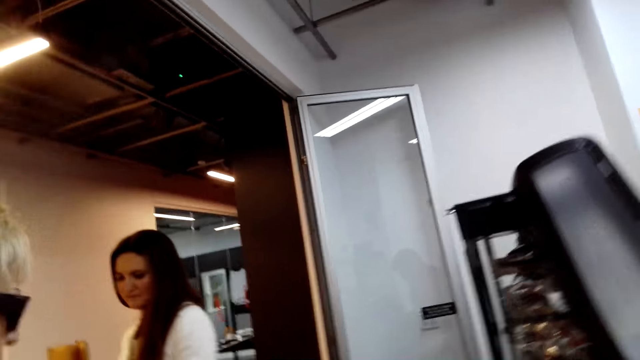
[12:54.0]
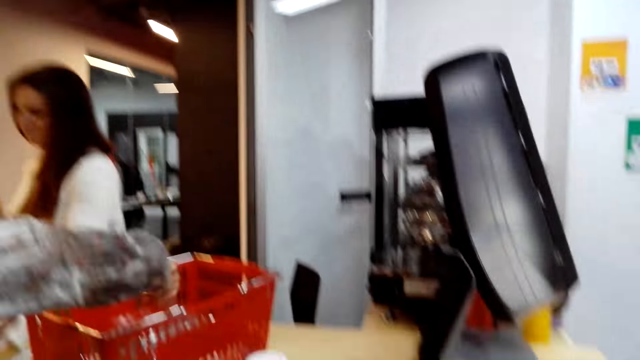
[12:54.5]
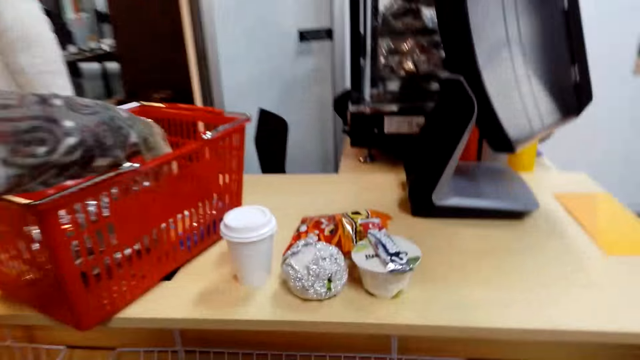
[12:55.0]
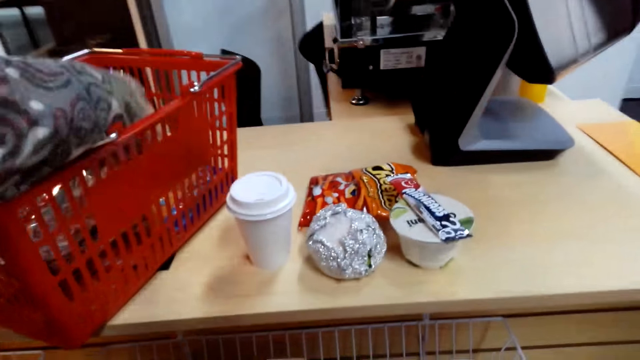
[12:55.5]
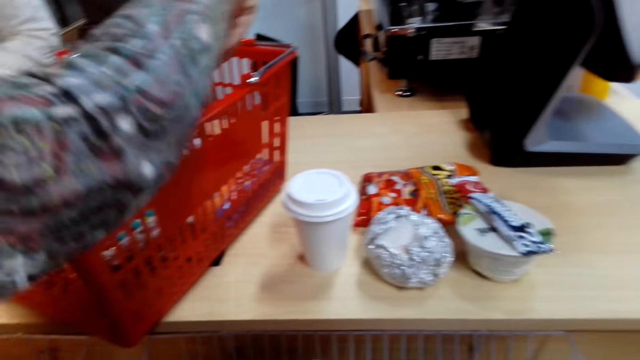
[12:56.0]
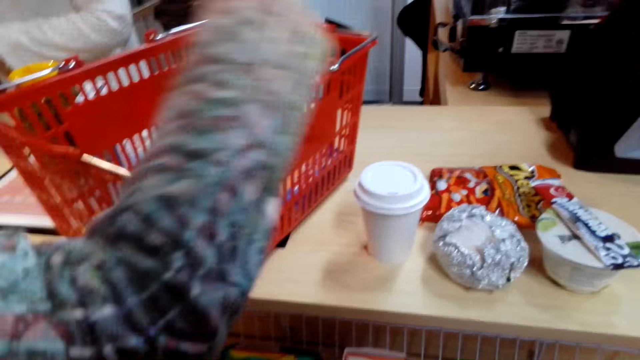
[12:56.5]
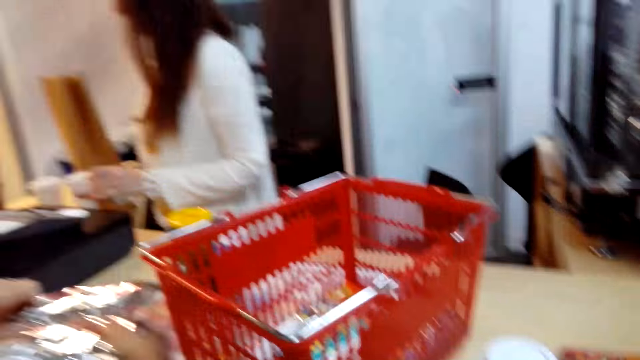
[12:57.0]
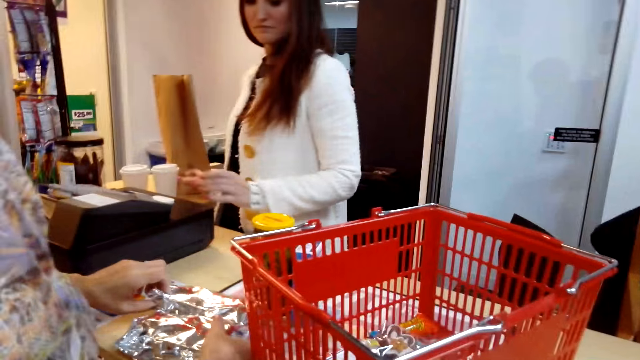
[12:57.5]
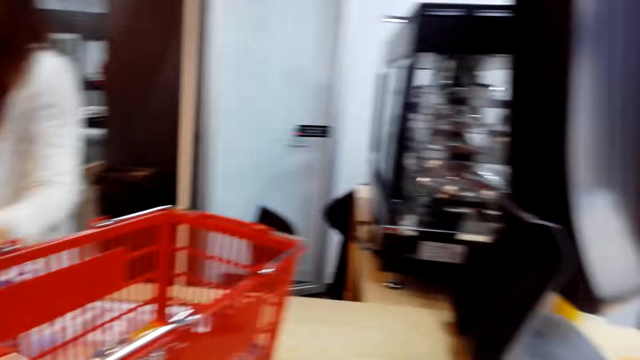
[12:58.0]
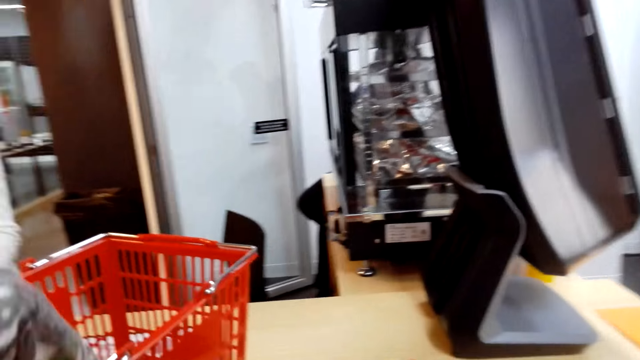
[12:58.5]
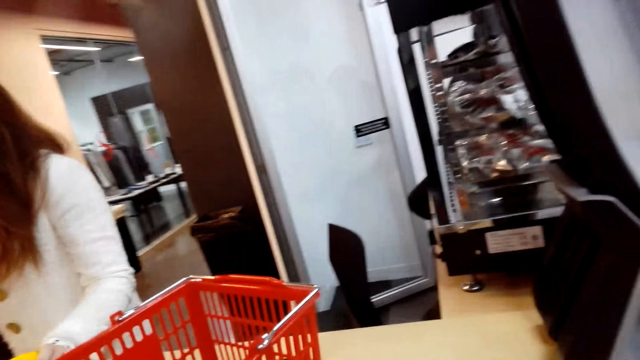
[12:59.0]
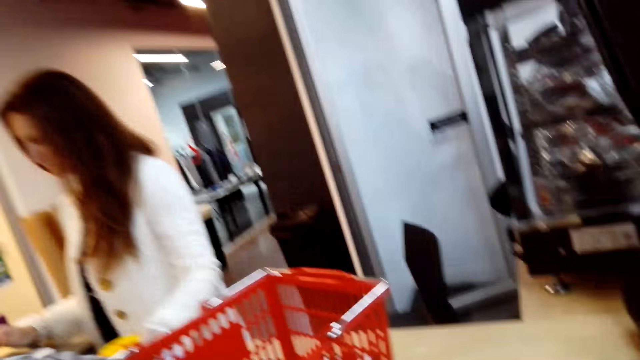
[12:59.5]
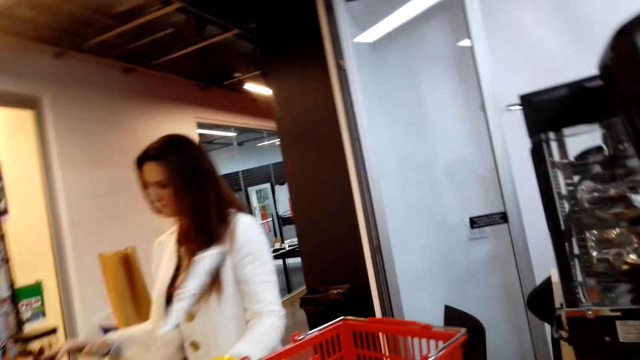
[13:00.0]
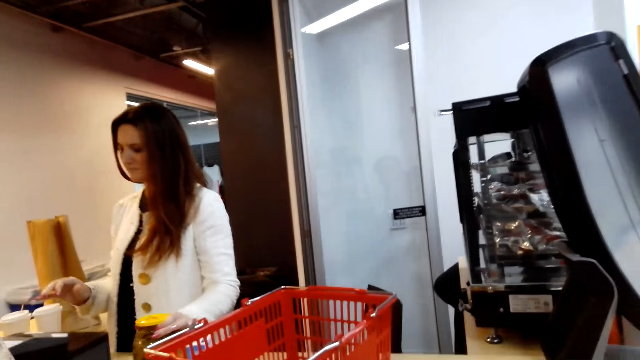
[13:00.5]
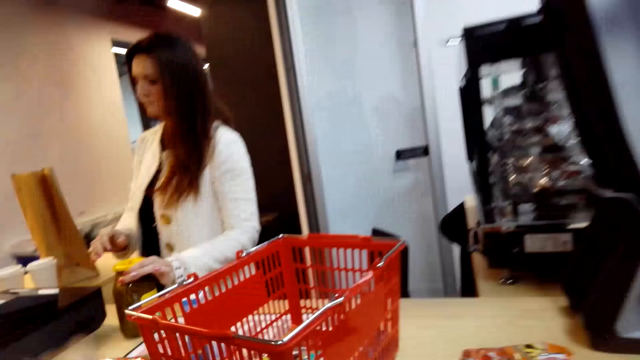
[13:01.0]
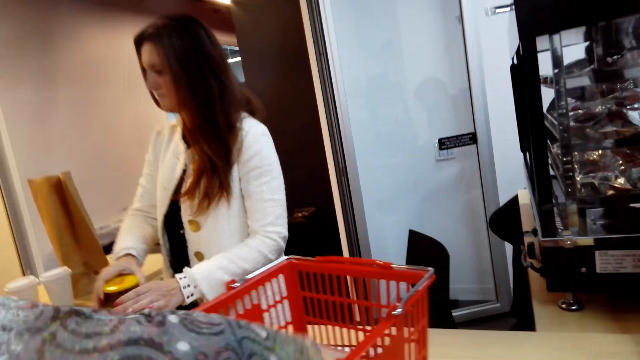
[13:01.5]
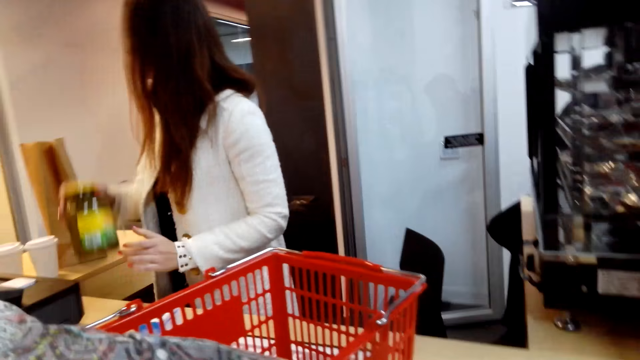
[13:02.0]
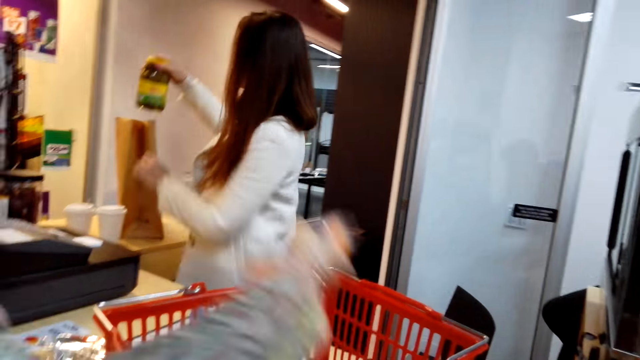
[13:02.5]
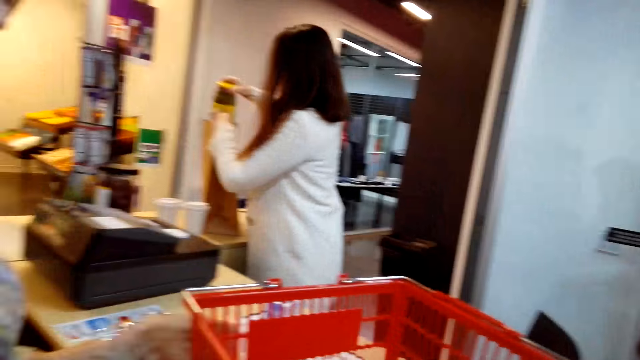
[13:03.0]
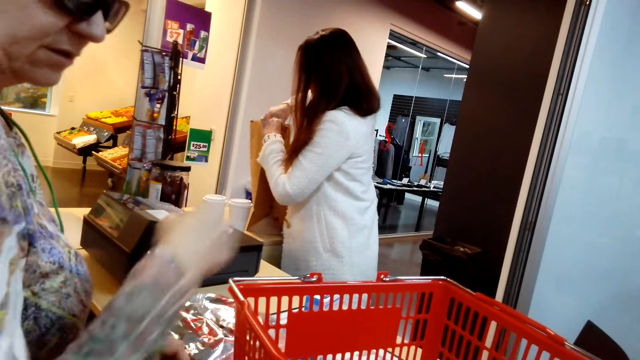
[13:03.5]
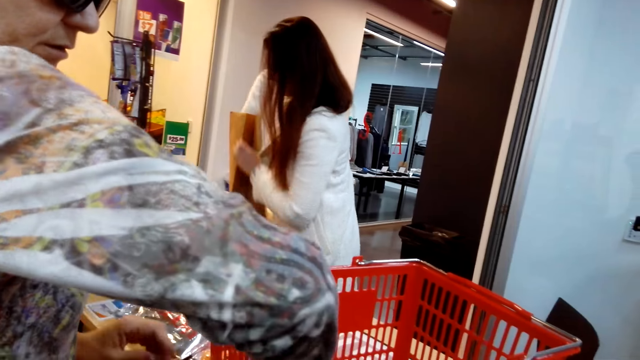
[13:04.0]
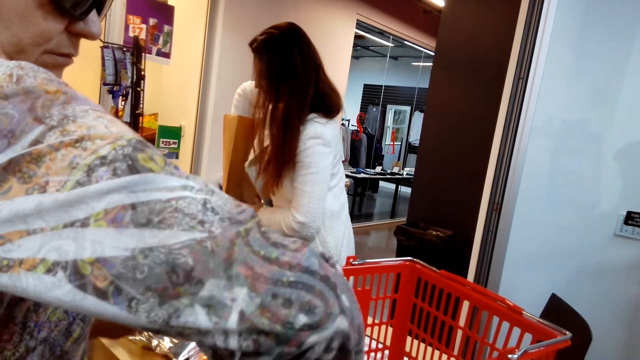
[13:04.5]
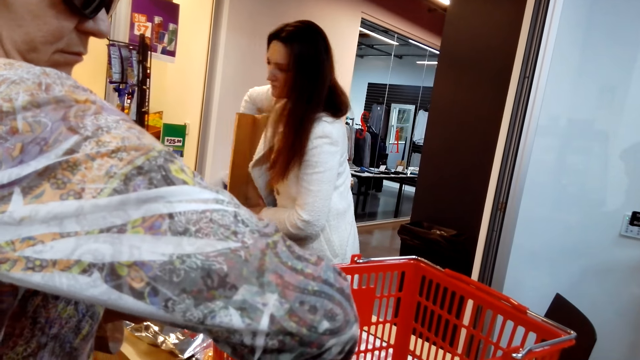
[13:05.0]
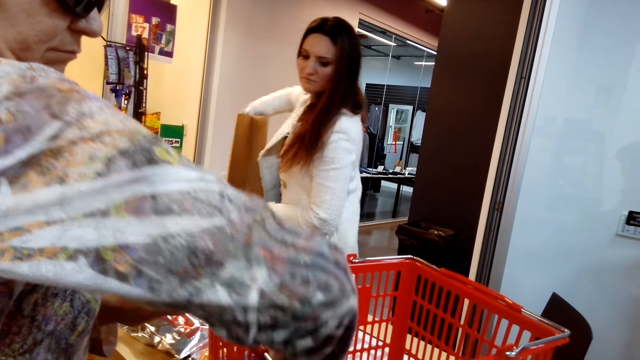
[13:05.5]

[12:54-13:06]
The camera wearer looks around. A woman puts something on the table. A cashier lifts something. The cashier inserts the food stuff in the carrier bag. The woman puts a hand on the basket.

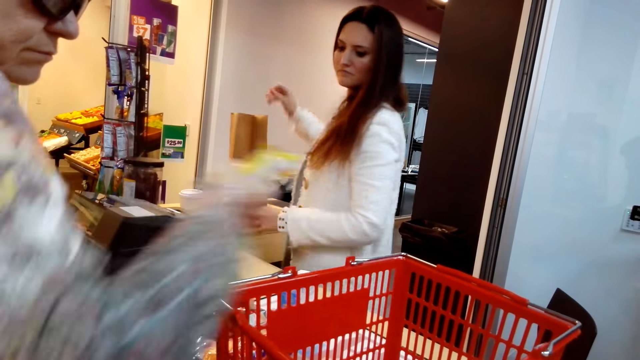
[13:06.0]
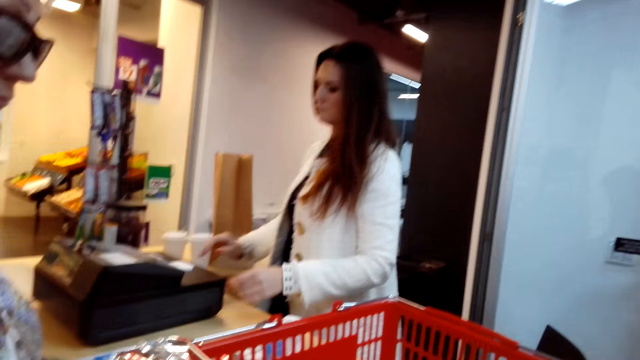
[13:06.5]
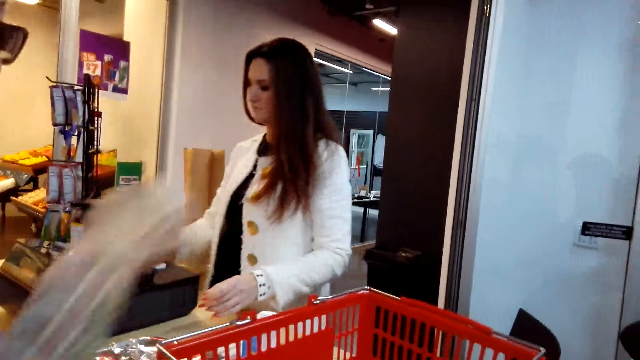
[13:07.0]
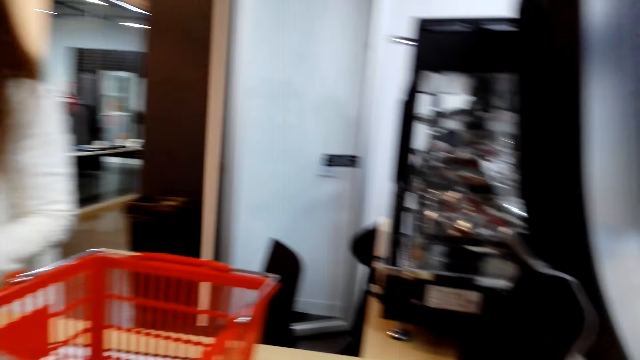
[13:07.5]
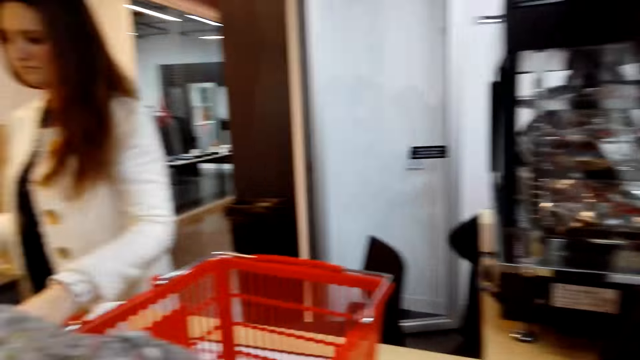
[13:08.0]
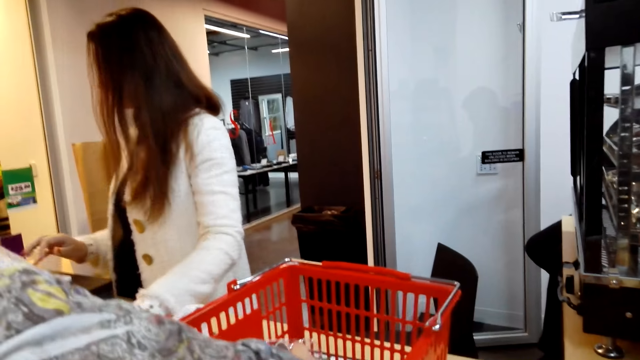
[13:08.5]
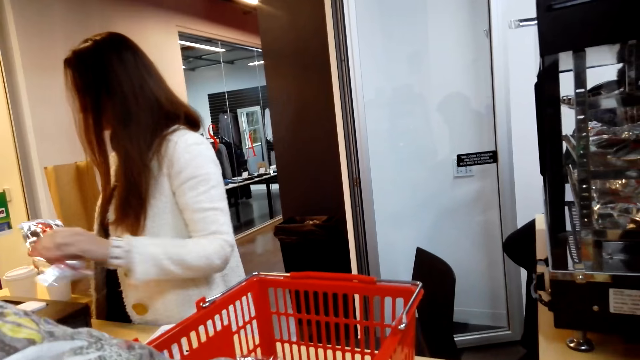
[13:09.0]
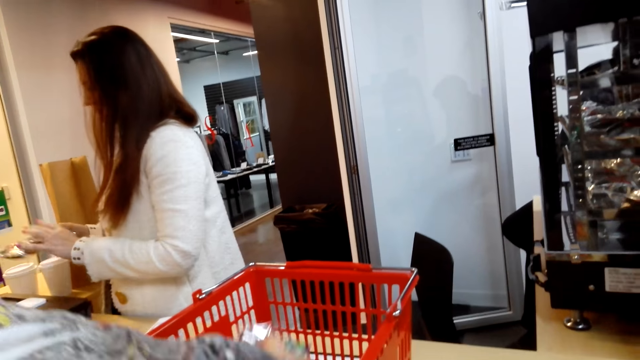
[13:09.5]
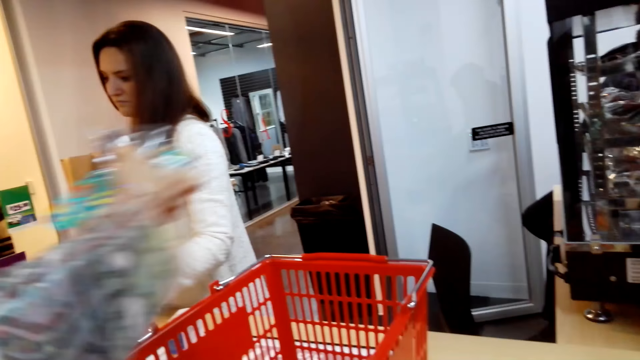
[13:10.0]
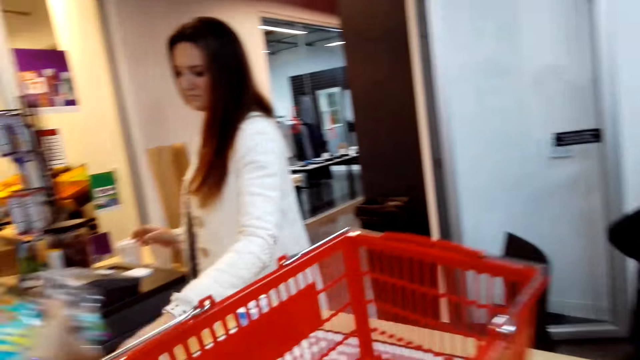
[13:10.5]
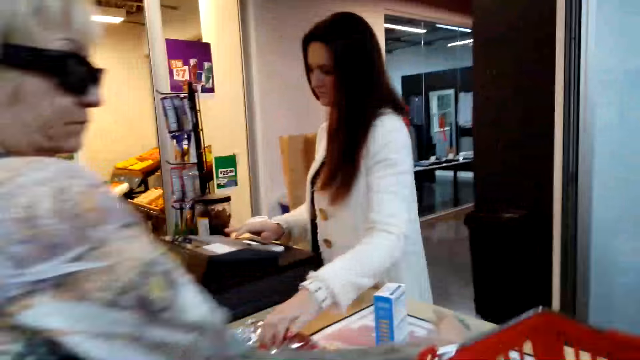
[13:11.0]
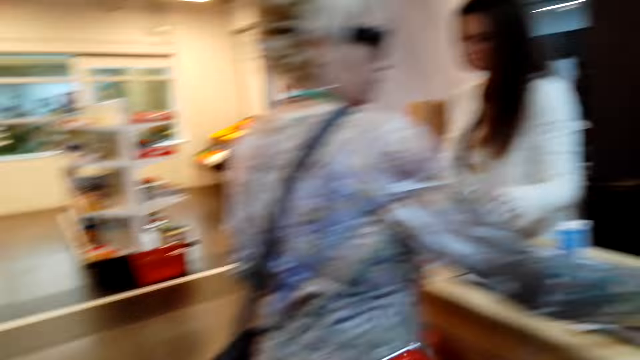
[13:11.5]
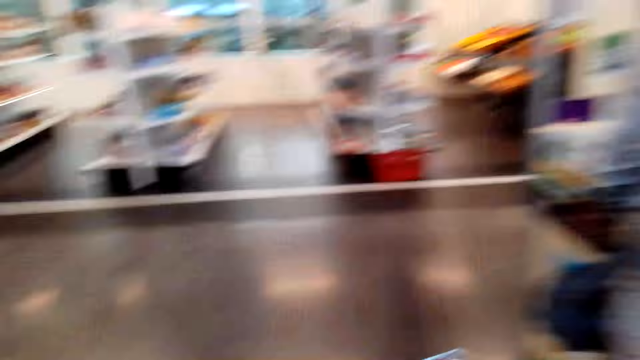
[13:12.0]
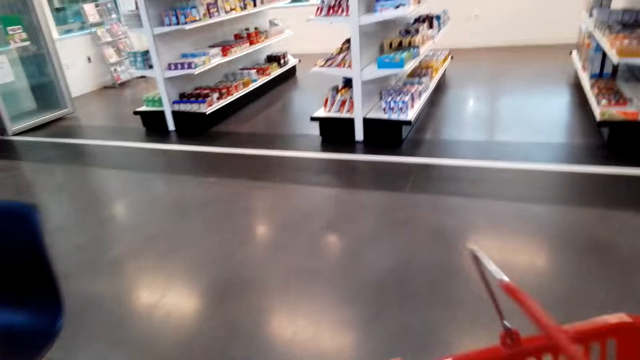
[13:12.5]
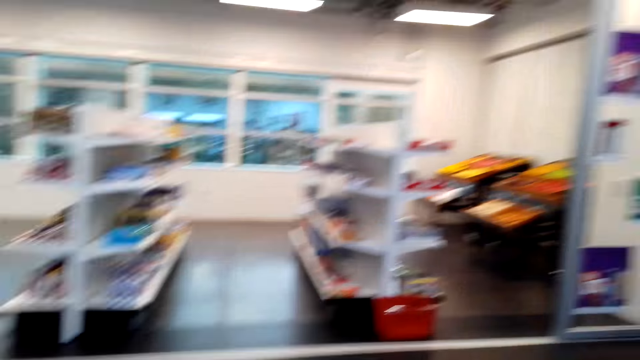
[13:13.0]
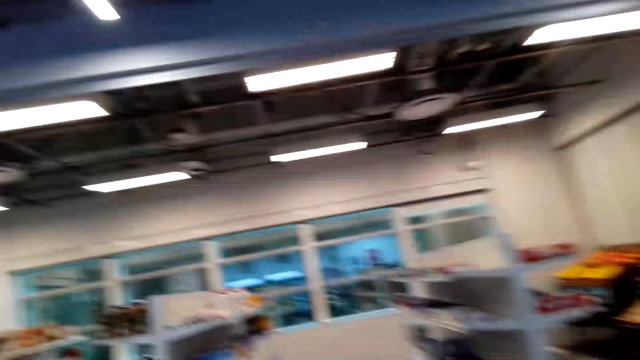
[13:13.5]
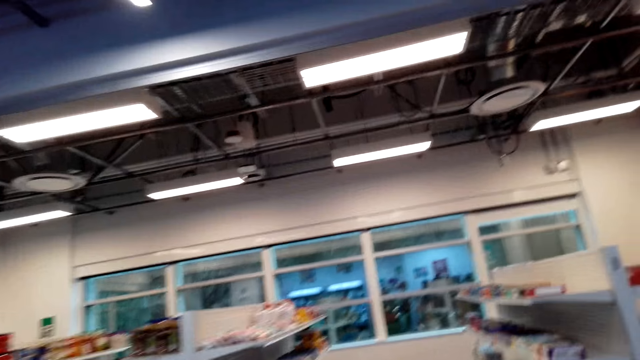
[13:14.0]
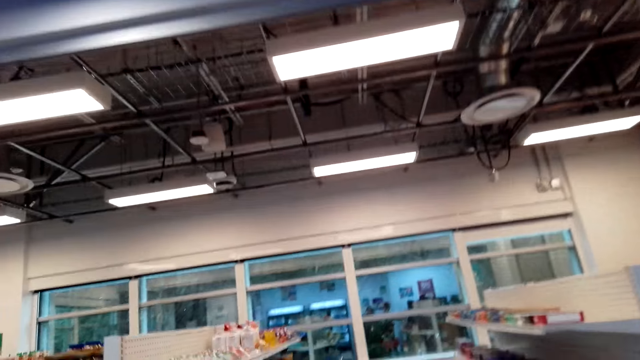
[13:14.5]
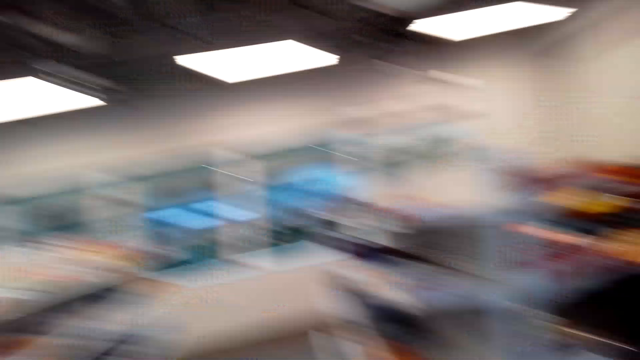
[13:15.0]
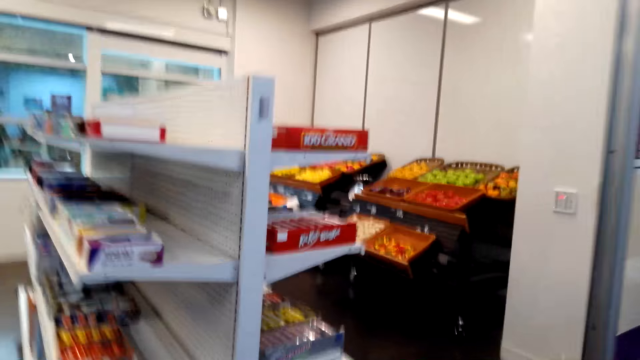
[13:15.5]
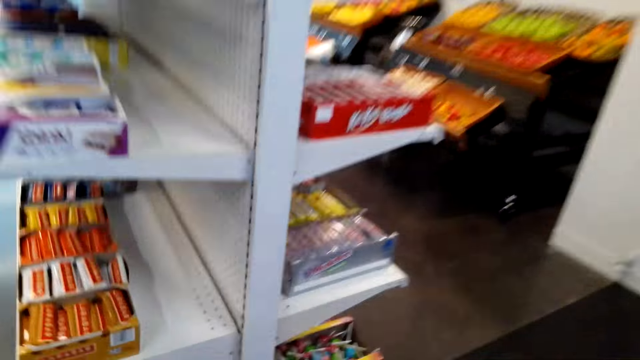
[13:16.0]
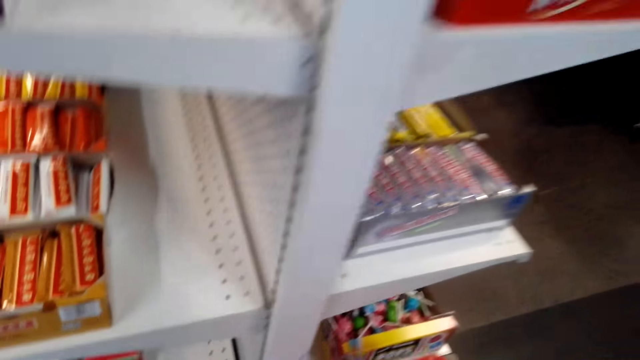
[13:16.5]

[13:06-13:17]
A woman lifts a hand. A cashier lifts a hand. The woman puts the hand on the basket. The cashier operates a machine. The cashier collects food stuff. The woman lifts the hand. The camera wearer takes the carrier. They lift the basket, walk, and move around.
